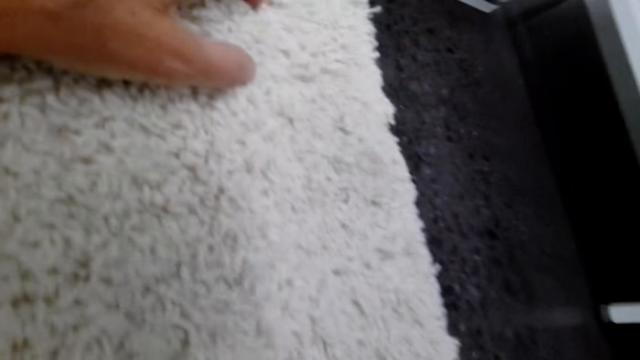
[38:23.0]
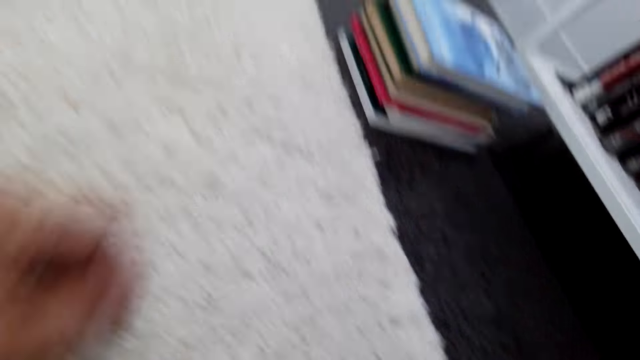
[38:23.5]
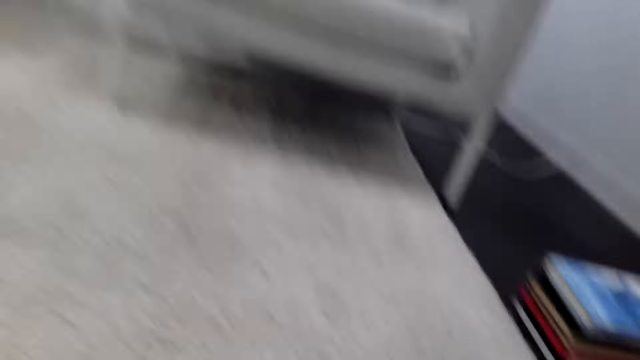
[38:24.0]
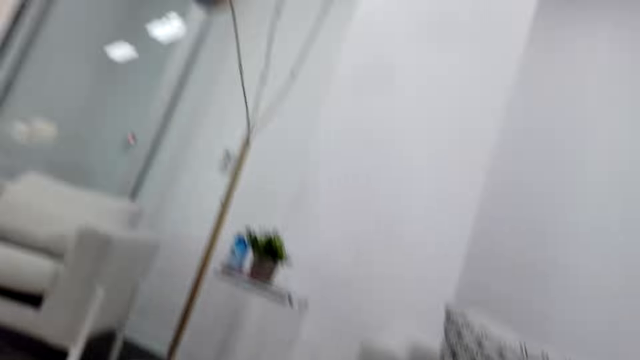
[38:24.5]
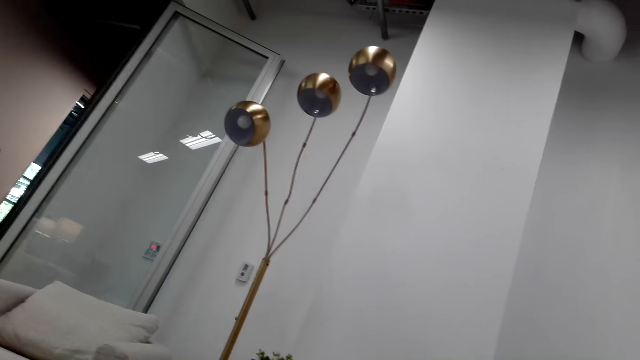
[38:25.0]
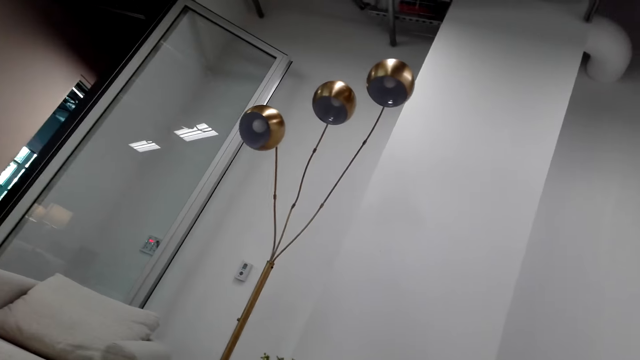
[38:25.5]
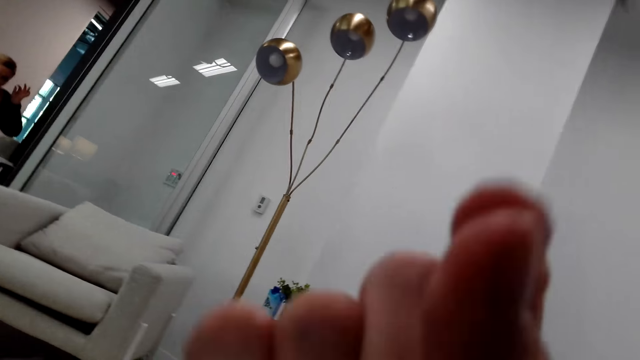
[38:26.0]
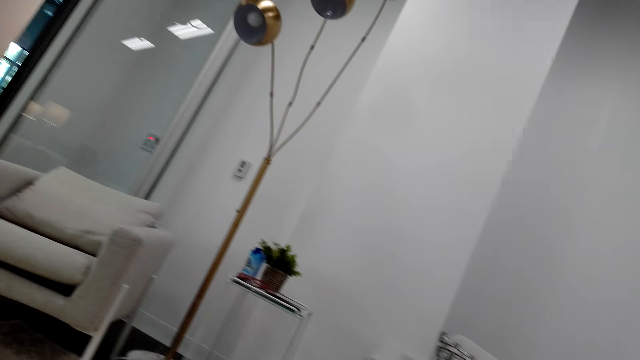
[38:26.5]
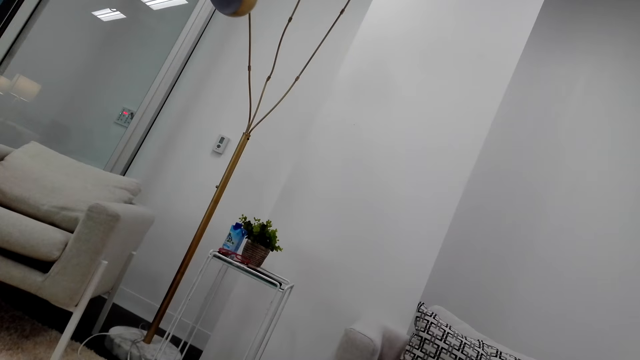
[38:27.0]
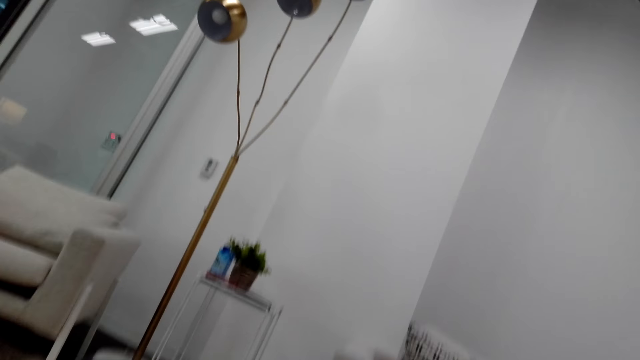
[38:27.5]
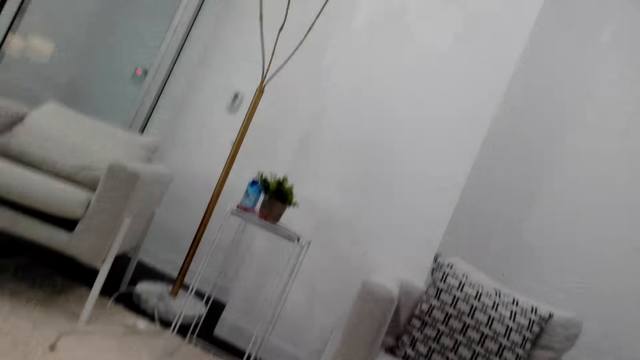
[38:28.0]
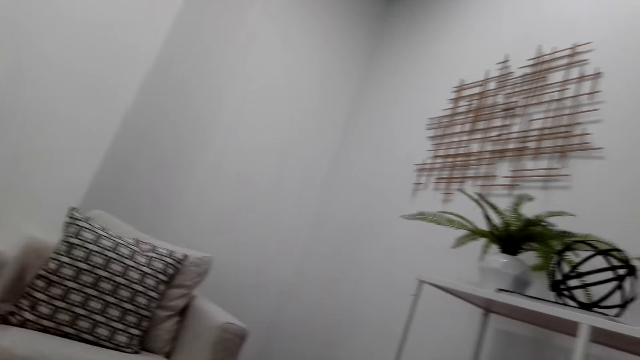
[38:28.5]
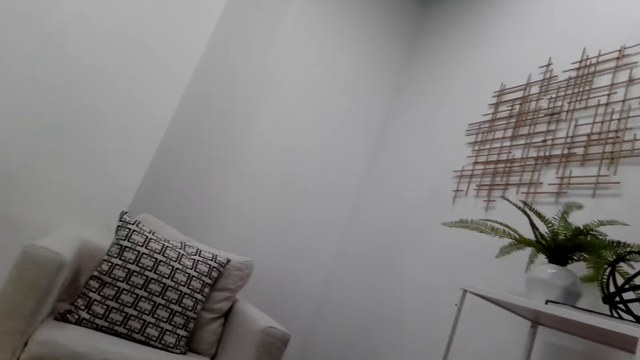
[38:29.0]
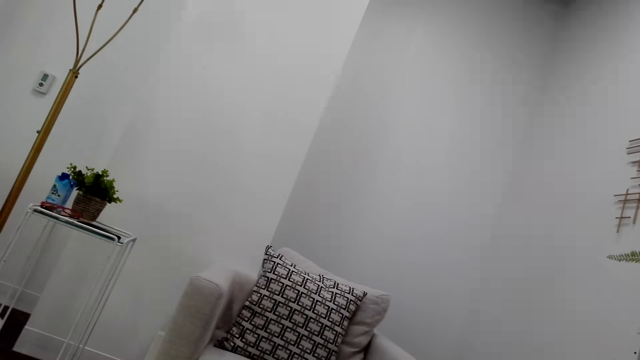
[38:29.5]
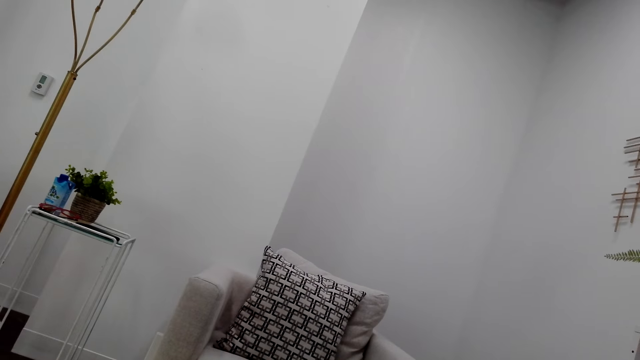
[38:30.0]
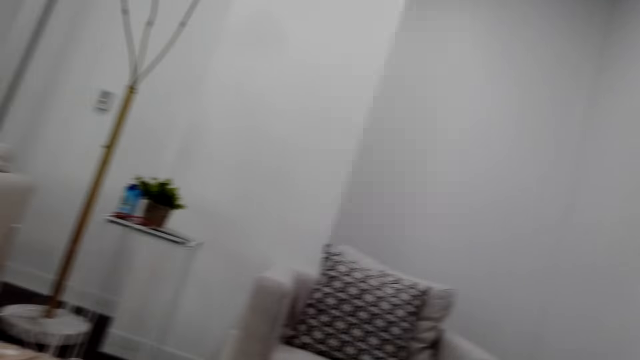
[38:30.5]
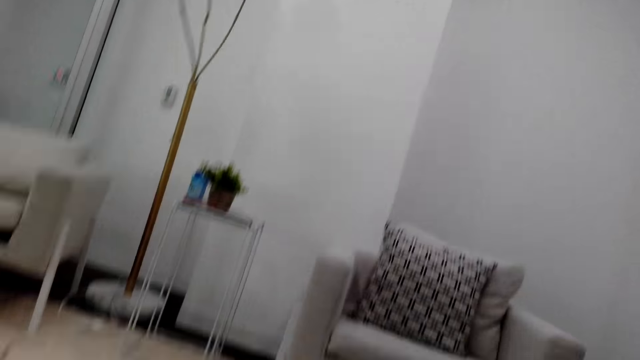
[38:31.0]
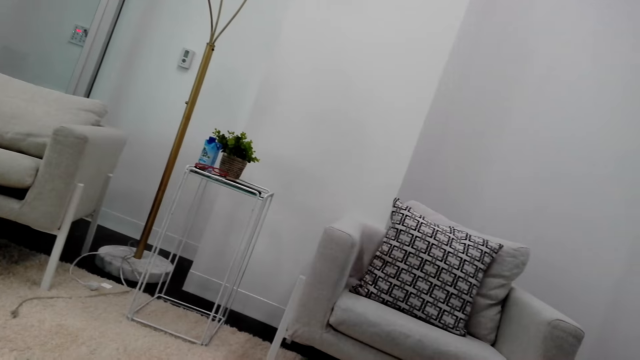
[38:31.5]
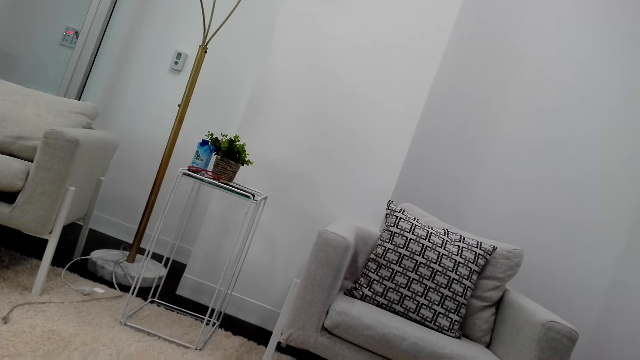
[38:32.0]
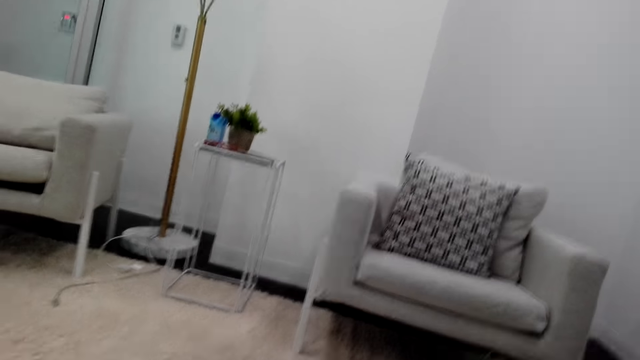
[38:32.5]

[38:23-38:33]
The camera wearer touches the carpet and moves the camera around the living room. A woman stands in the house. The camera wearer converses with the woman. They look around the house.

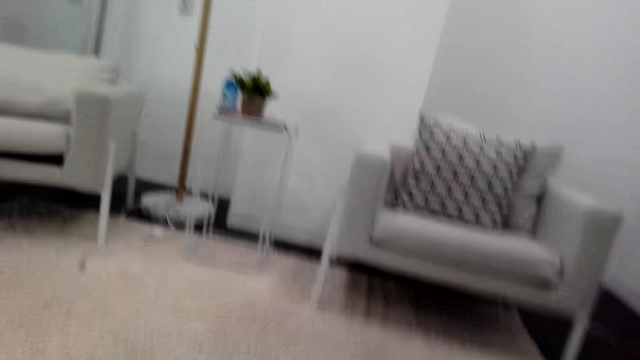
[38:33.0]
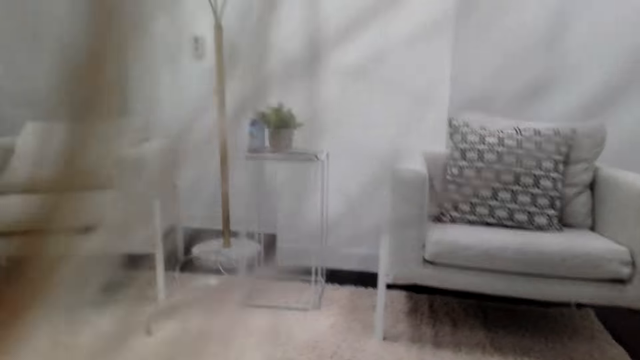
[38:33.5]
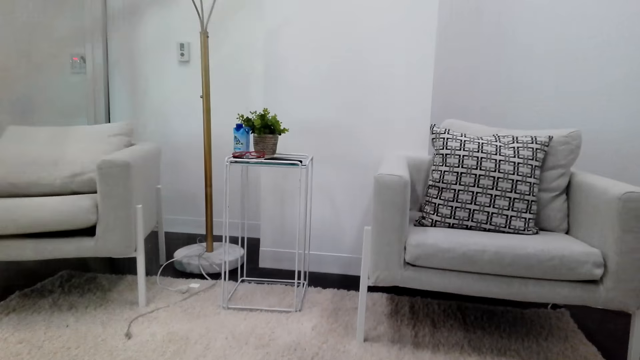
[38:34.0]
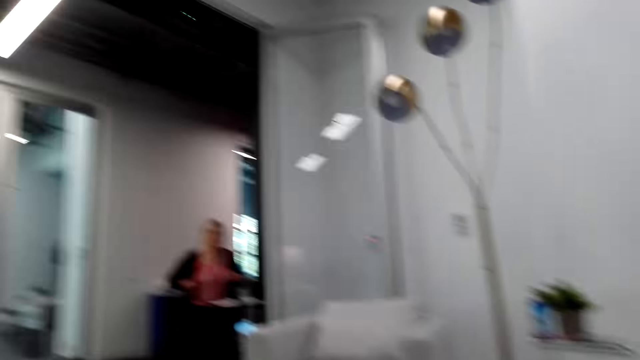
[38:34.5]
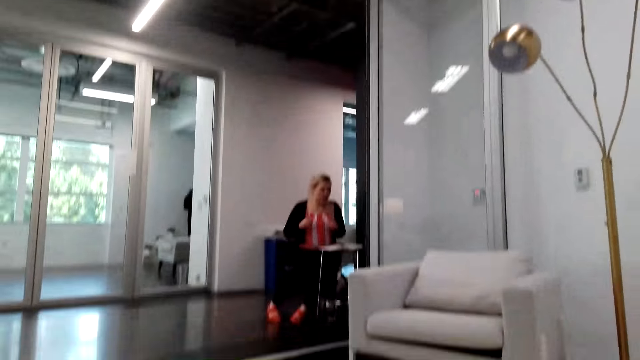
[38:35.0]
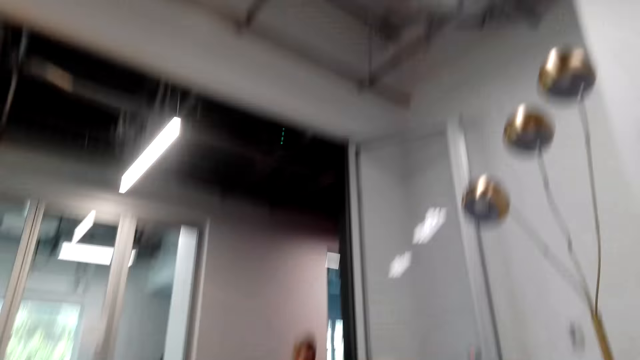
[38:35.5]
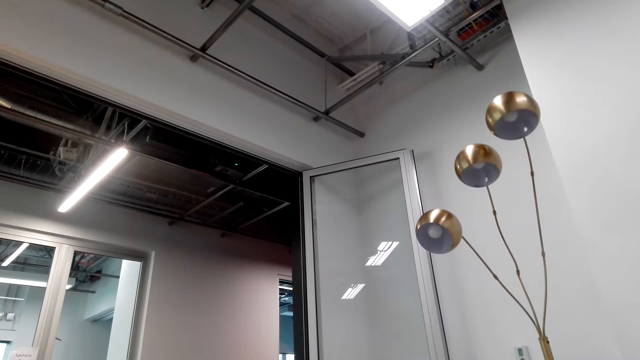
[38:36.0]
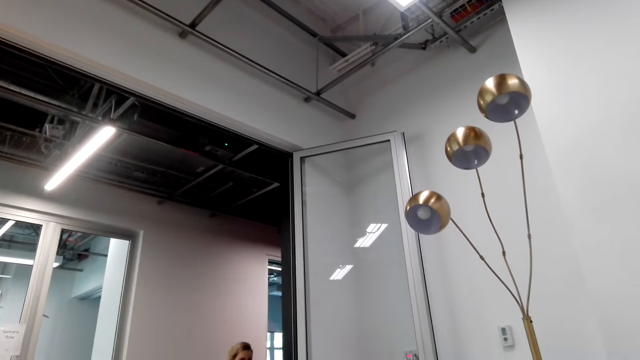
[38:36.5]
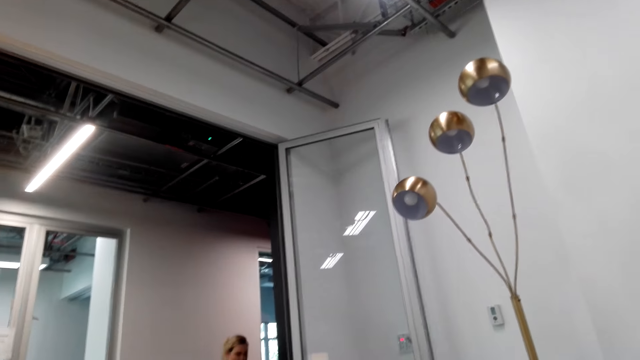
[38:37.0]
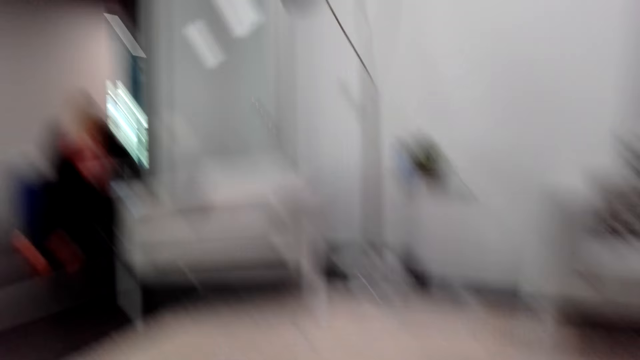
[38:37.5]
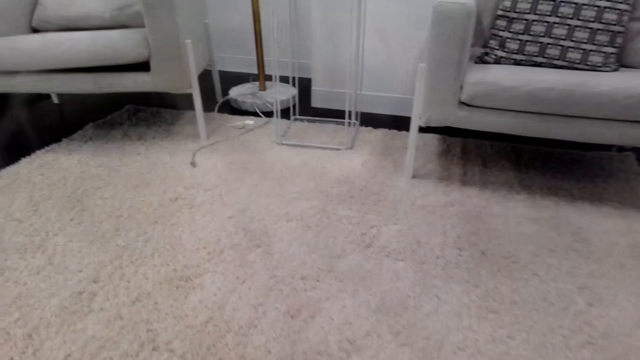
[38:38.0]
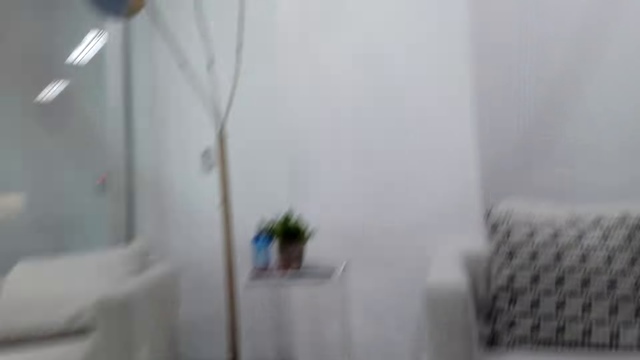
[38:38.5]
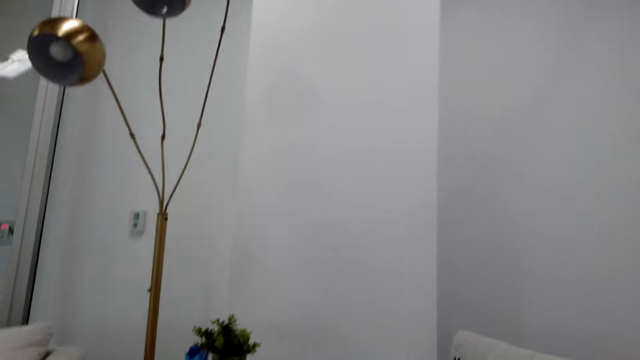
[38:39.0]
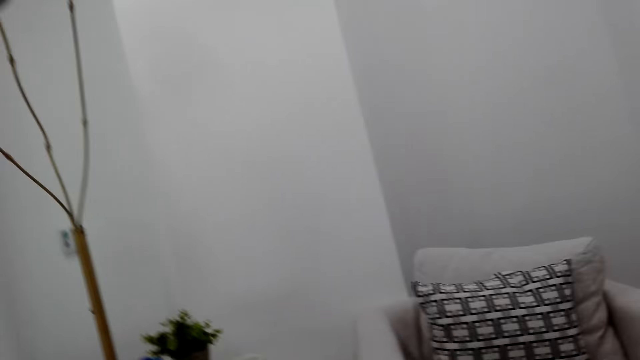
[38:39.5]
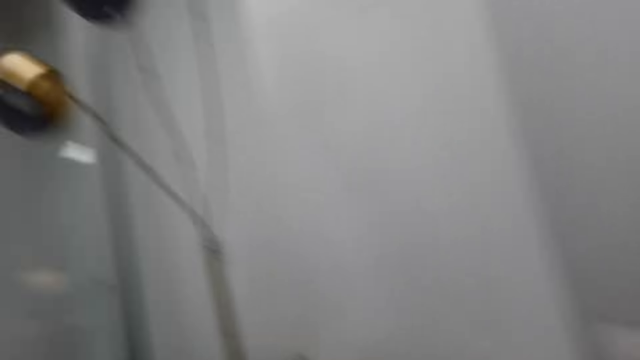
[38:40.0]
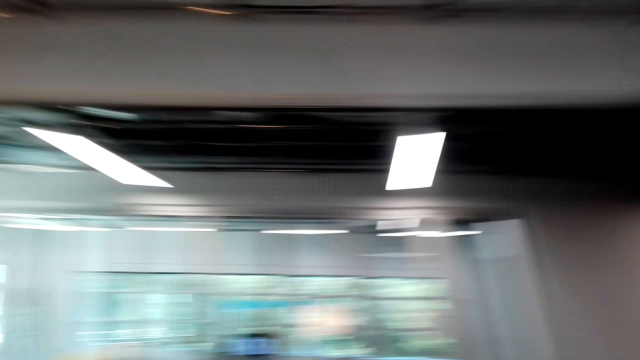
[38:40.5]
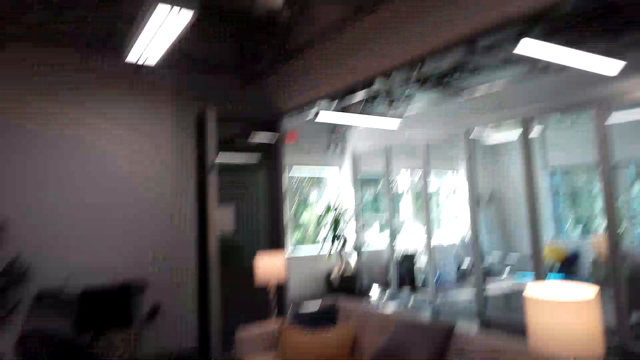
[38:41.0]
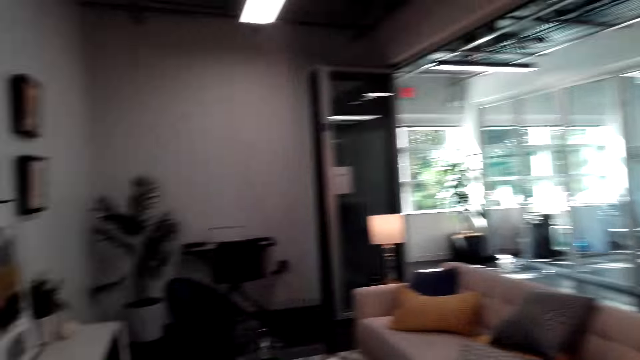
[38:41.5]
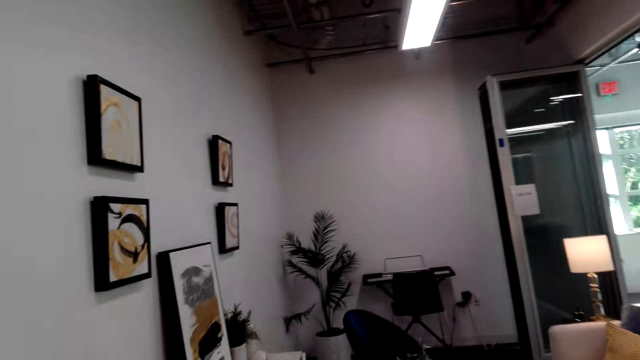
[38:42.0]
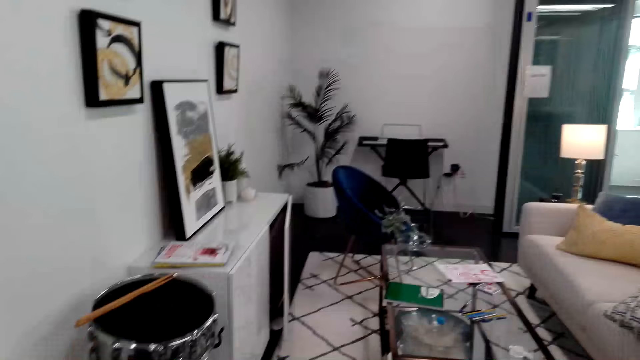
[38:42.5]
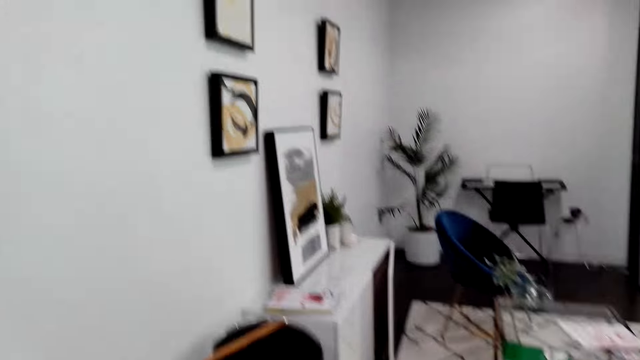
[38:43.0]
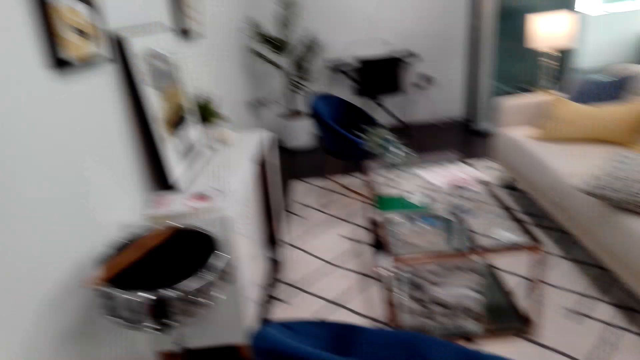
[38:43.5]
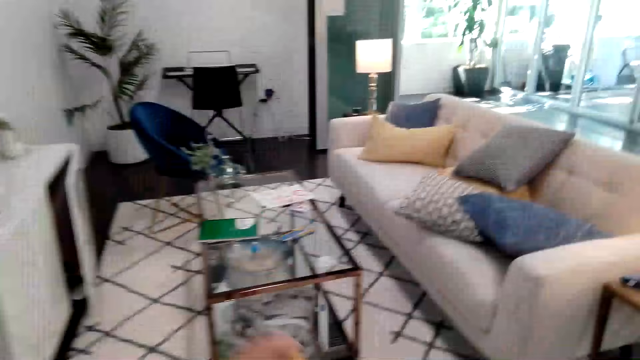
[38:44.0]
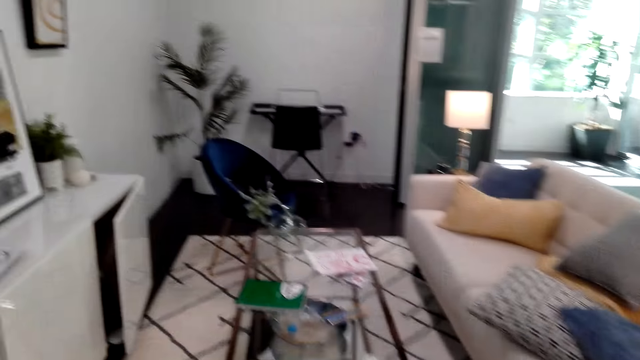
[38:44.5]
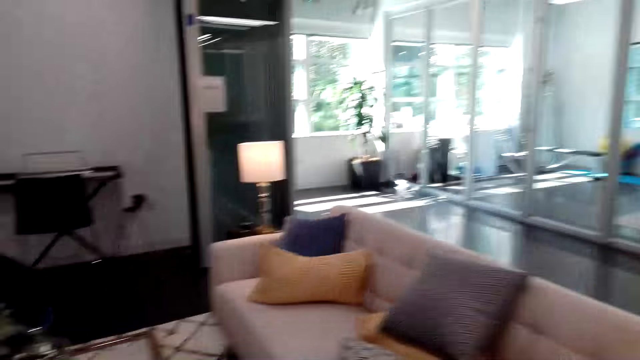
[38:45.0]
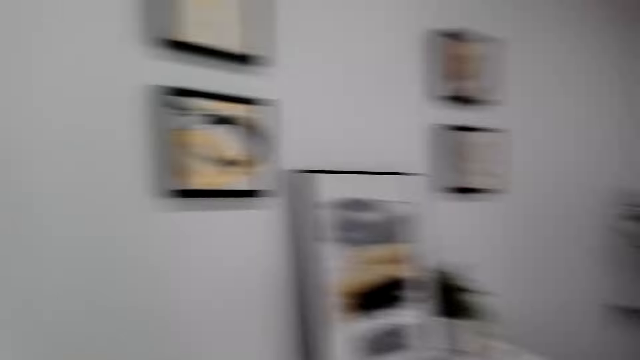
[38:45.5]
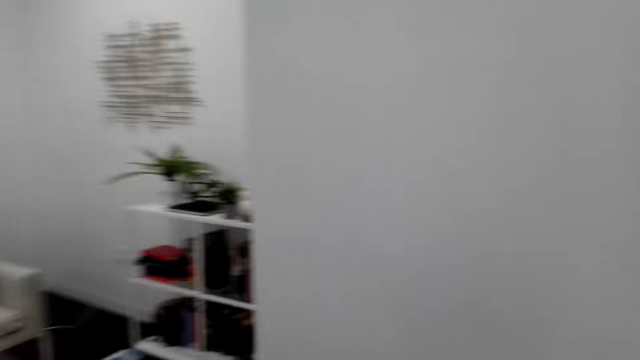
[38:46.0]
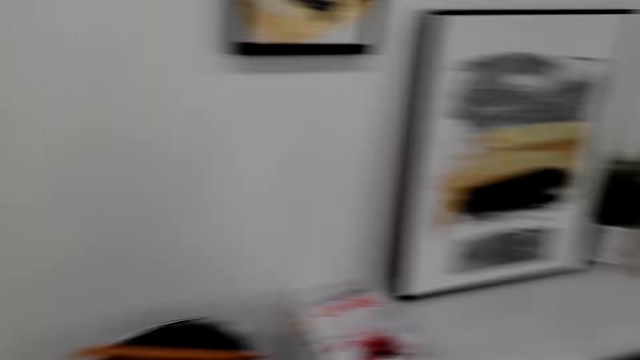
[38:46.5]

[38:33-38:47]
A woman stands in the house. The camera wearer looks around the house. They converse with the woman. They look around the house. They move the camera around the living room.
